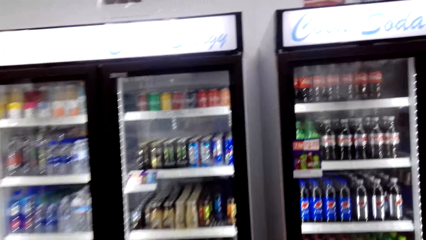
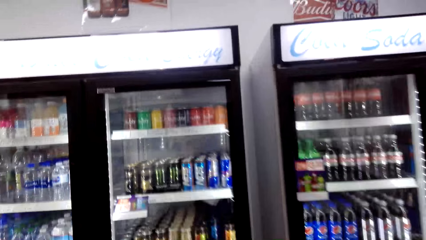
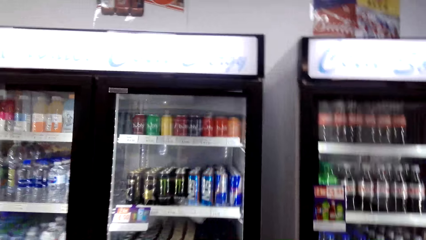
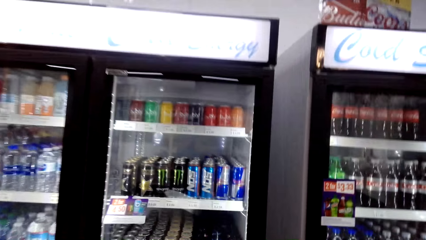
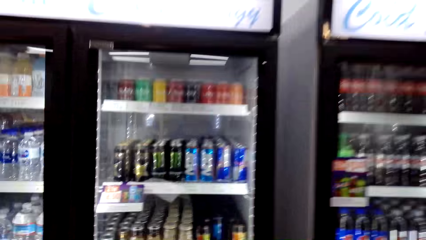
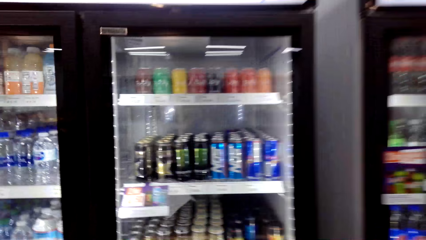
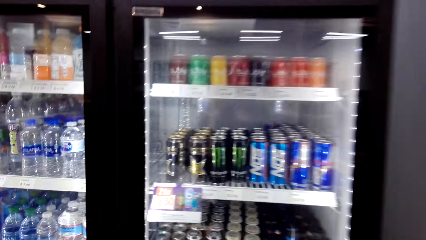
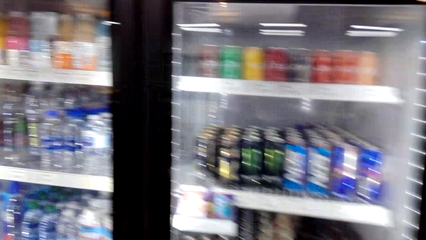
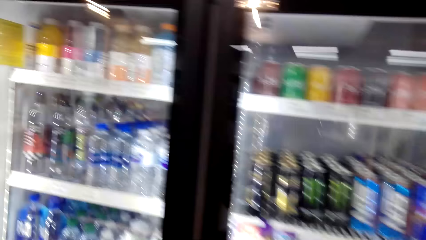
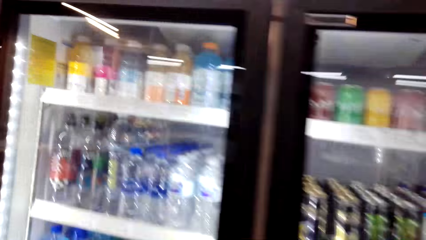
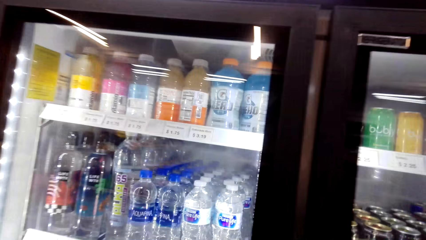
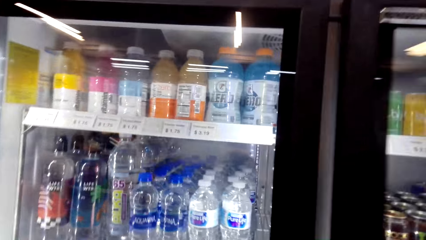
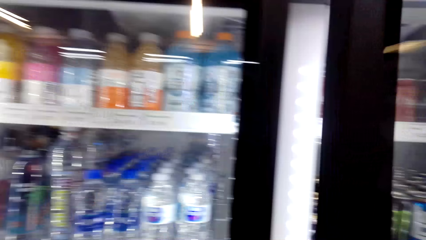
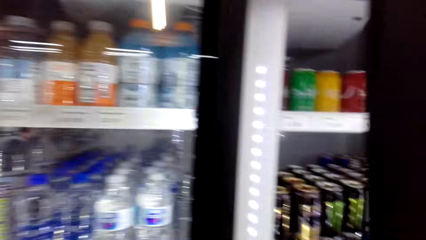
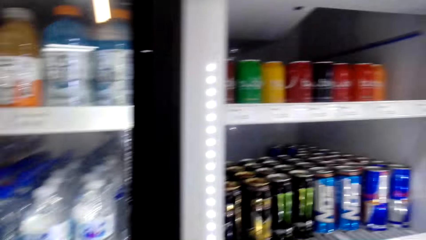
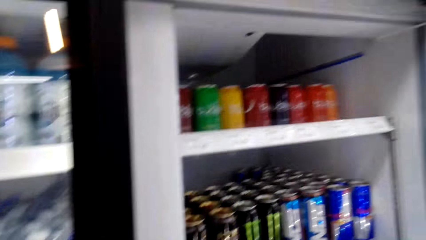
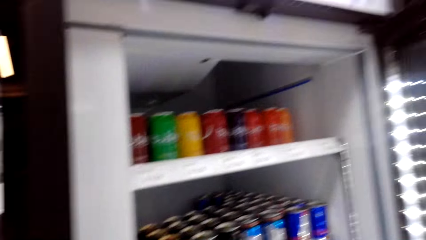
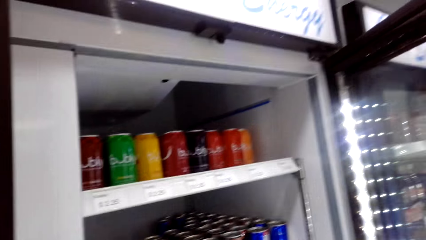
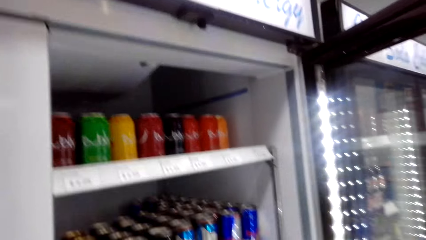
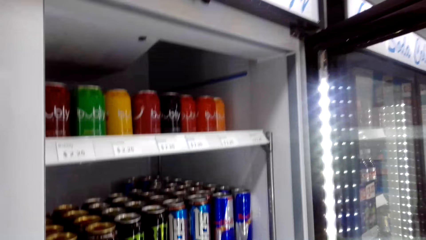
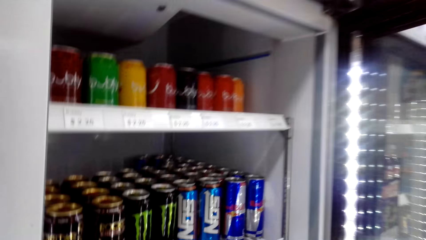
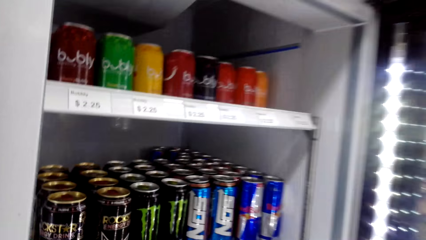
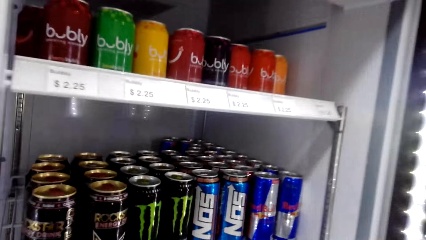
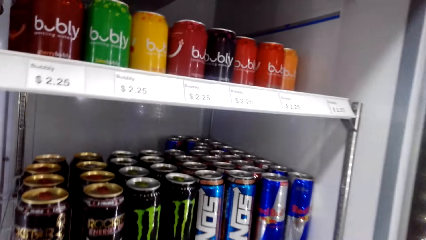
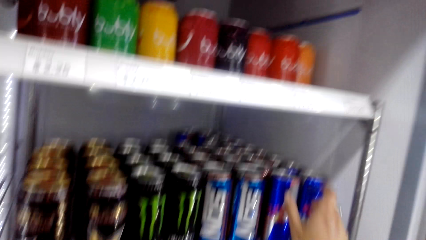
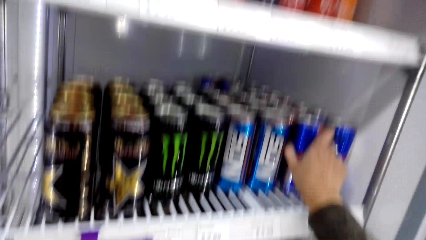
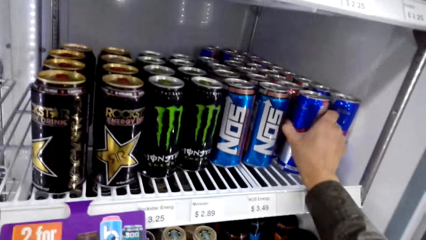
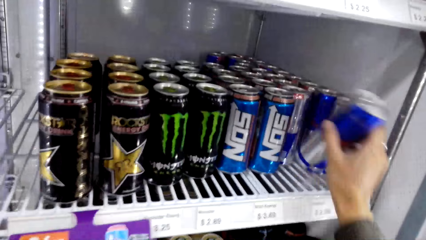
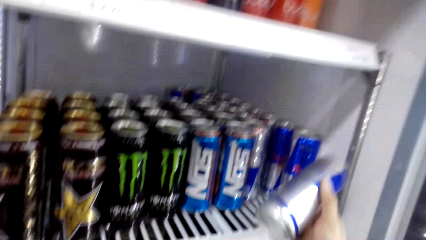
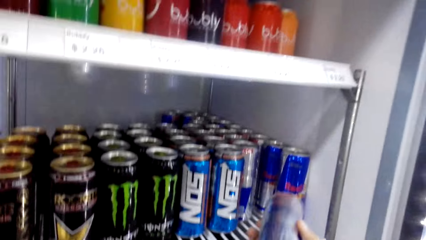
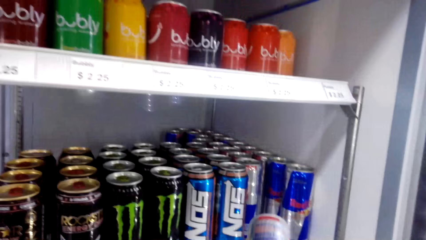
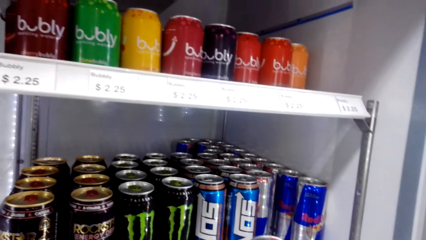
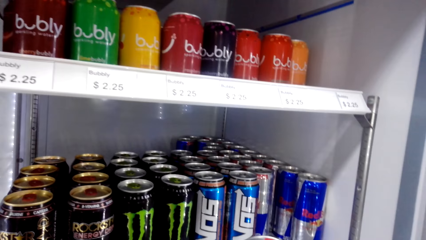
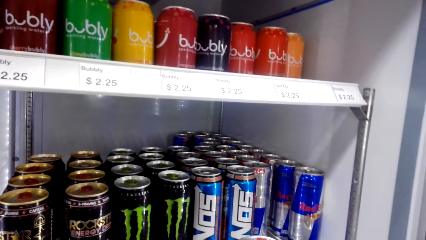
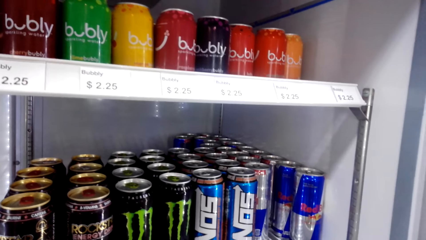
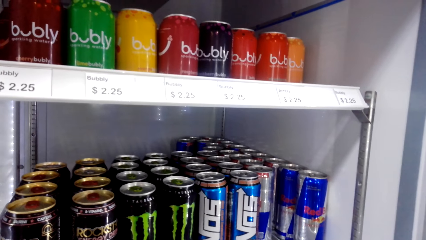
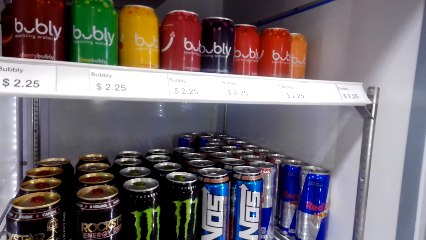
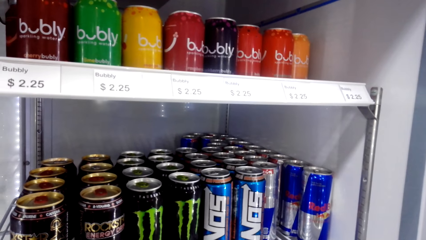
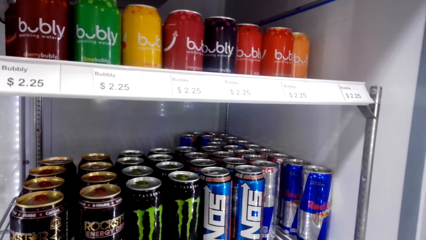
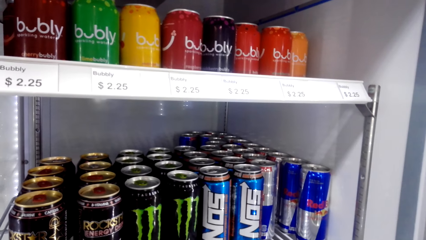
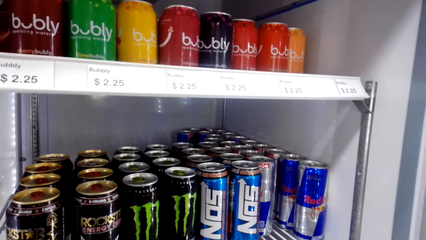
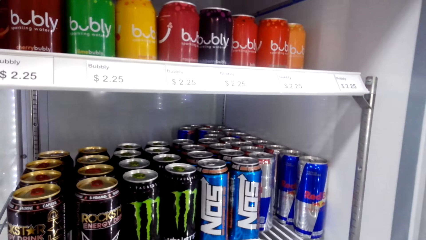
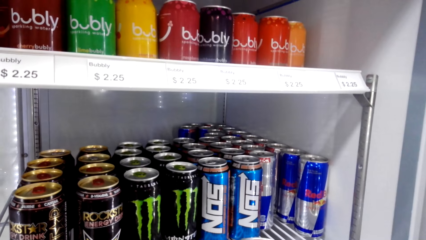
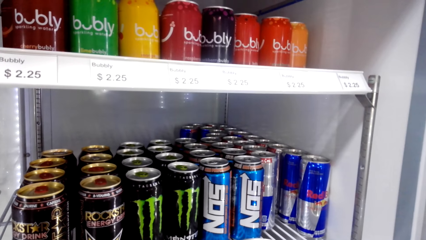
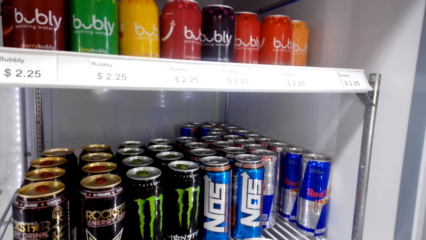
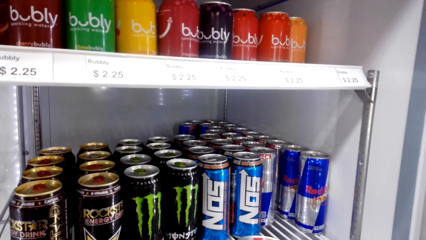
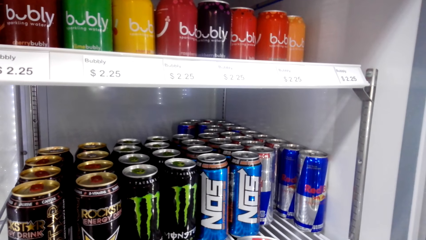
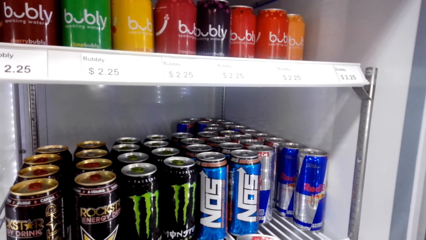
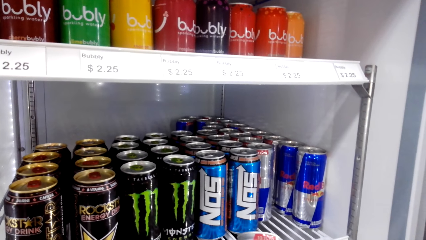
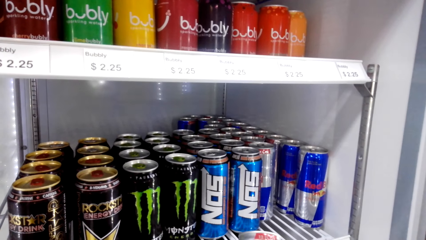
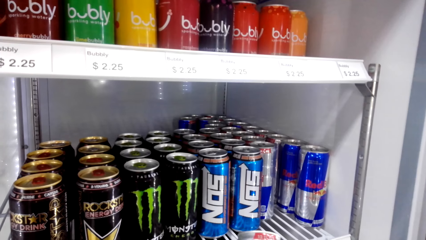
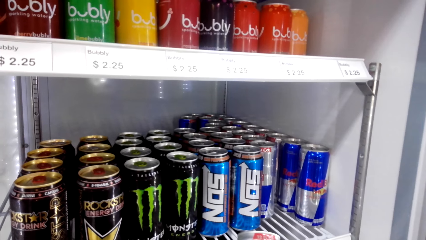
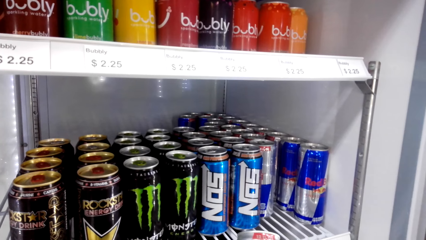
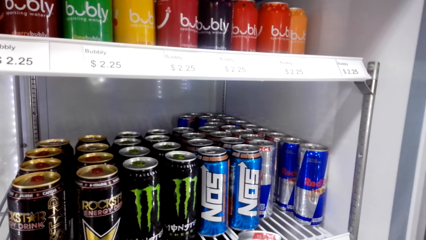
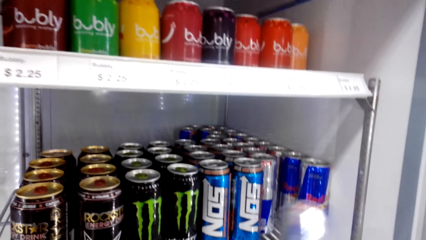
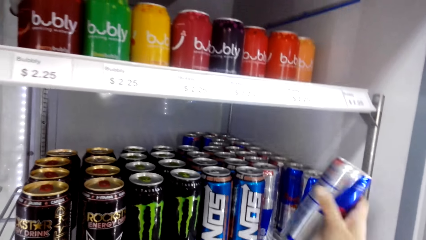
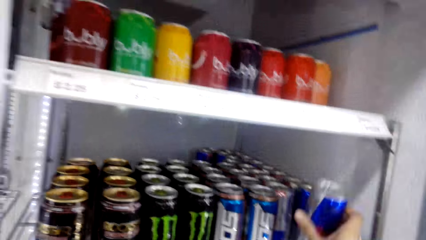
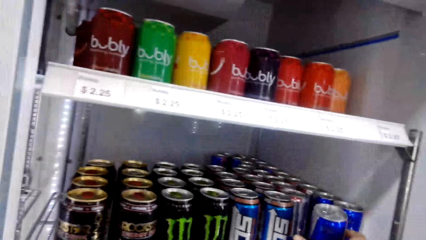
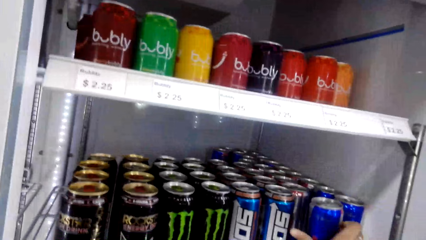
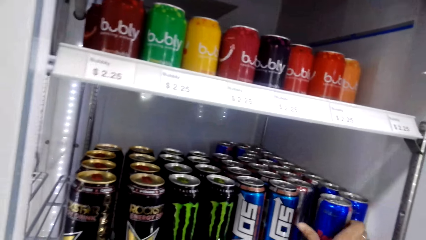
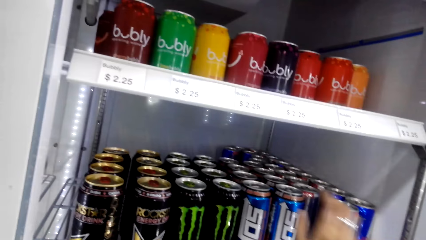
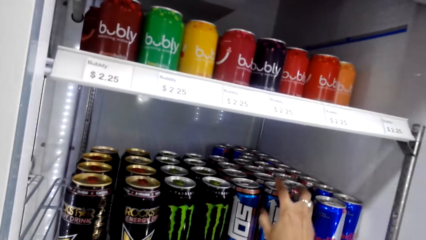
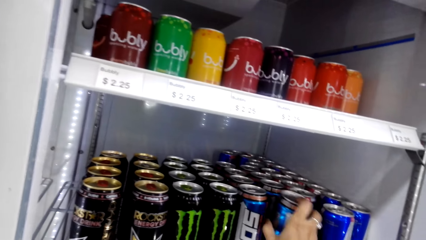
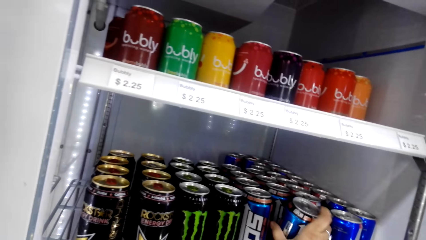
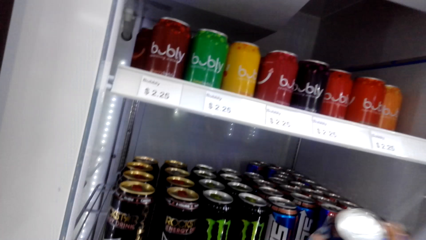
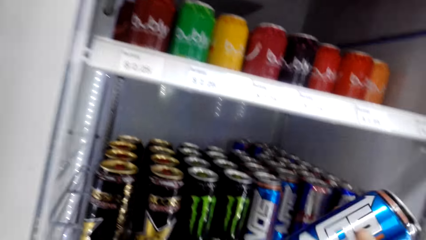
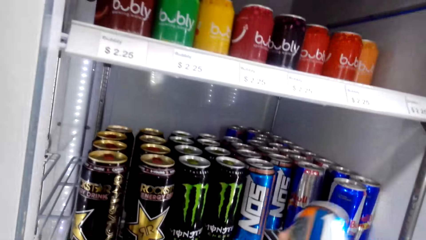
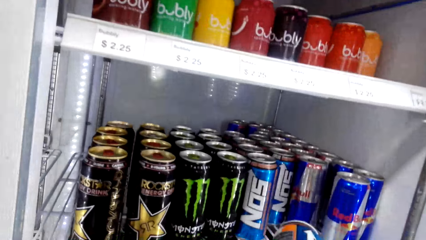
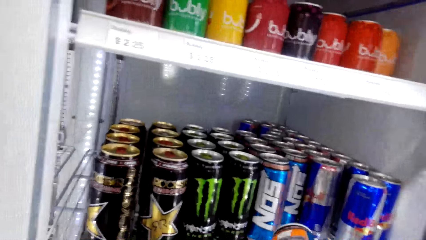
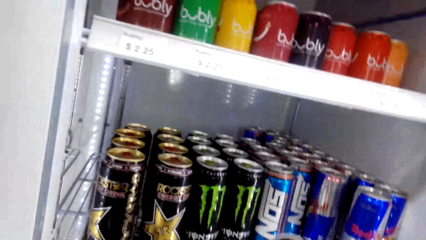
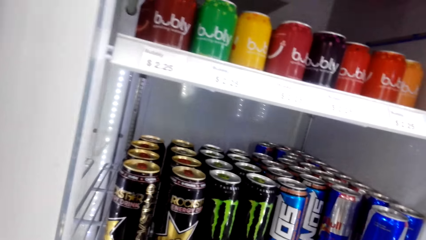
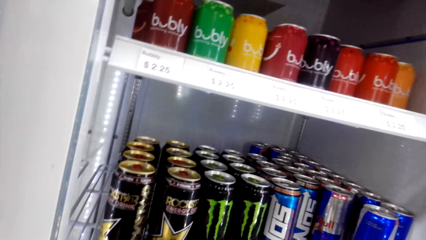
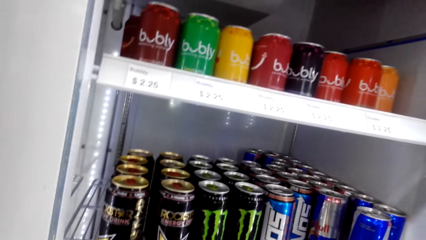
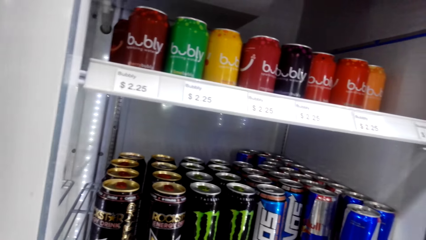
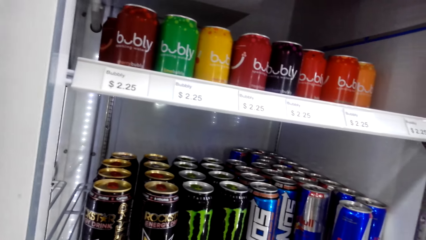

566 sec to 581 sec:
The camera wearer opens the fridge. They pick up a Red Bull drink. They return the Red Bull drink in the fridge. They pick up a NO5 drink. They look at the drinks.
